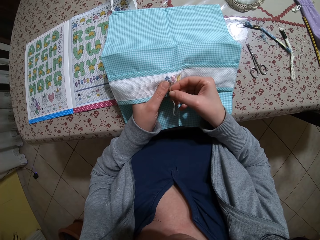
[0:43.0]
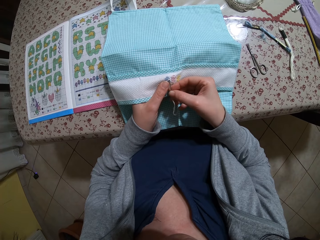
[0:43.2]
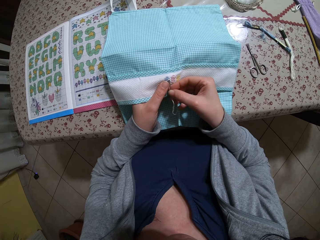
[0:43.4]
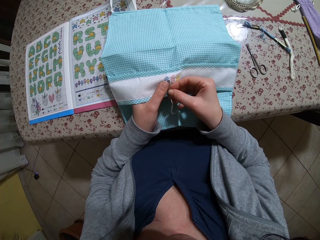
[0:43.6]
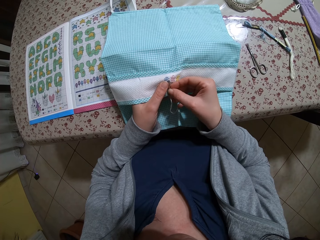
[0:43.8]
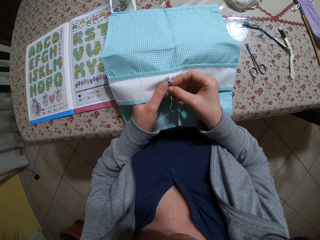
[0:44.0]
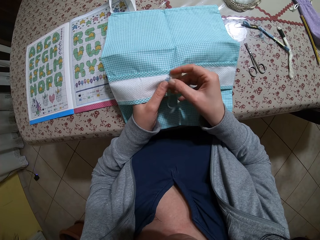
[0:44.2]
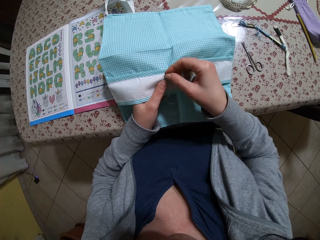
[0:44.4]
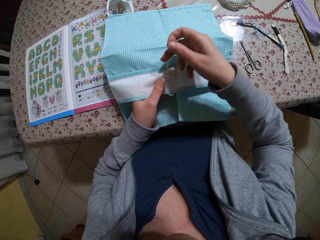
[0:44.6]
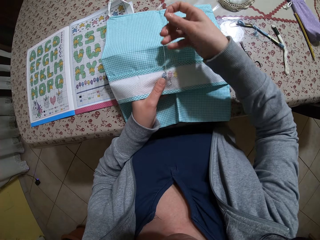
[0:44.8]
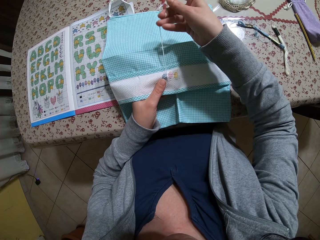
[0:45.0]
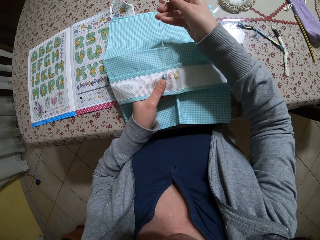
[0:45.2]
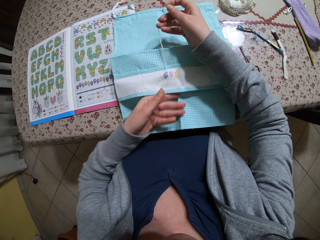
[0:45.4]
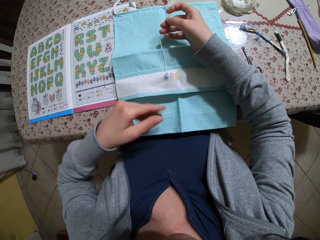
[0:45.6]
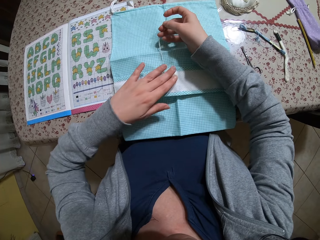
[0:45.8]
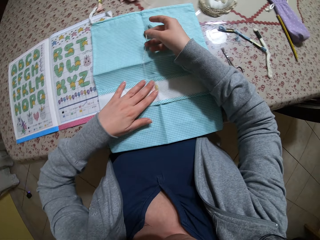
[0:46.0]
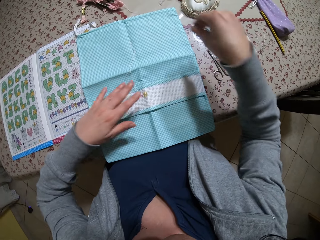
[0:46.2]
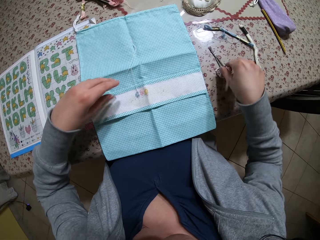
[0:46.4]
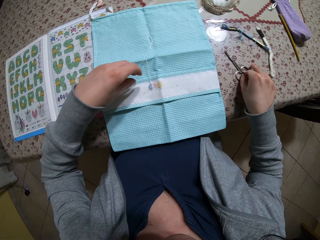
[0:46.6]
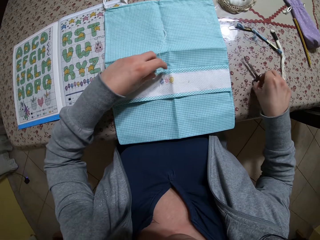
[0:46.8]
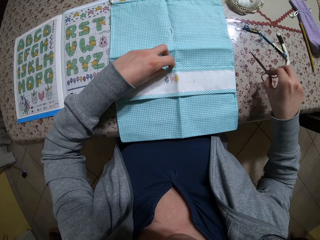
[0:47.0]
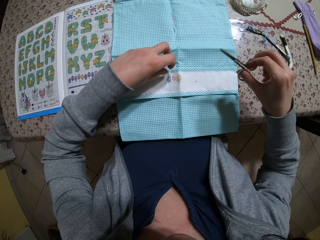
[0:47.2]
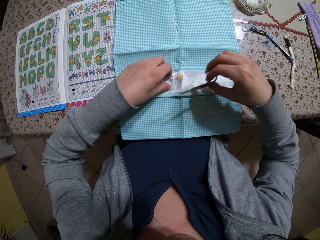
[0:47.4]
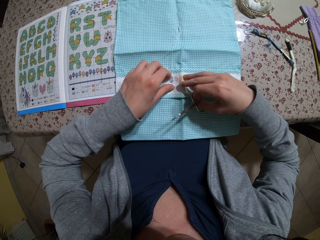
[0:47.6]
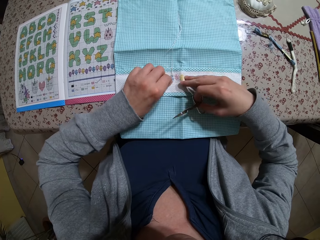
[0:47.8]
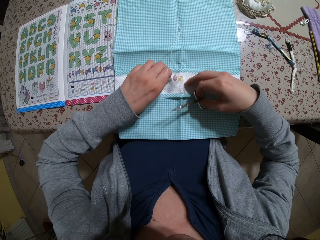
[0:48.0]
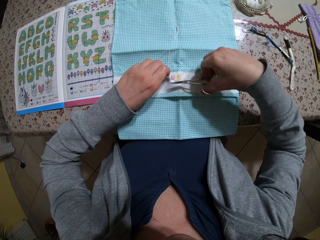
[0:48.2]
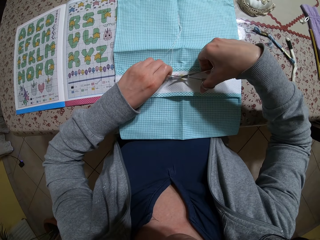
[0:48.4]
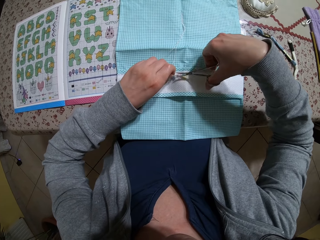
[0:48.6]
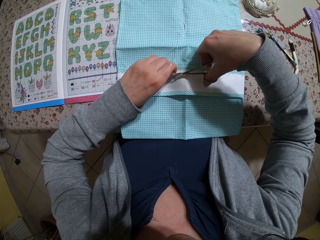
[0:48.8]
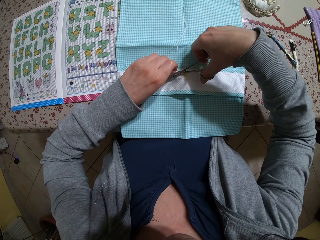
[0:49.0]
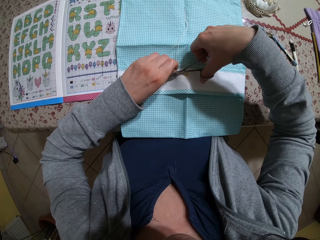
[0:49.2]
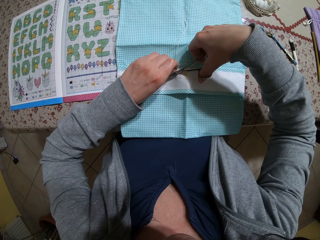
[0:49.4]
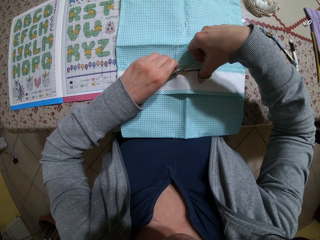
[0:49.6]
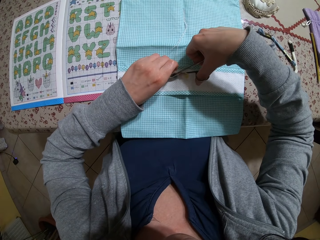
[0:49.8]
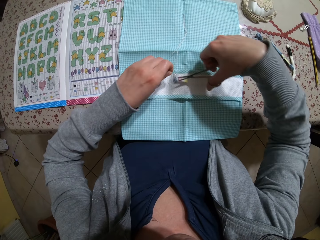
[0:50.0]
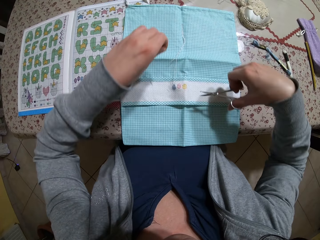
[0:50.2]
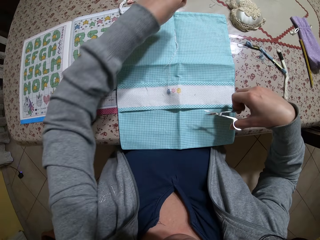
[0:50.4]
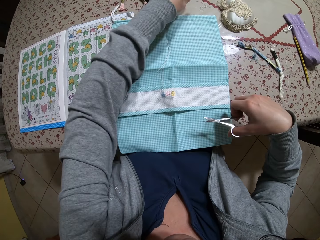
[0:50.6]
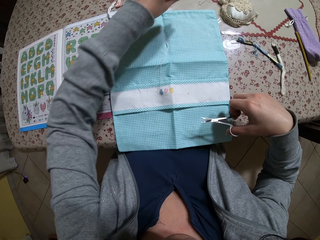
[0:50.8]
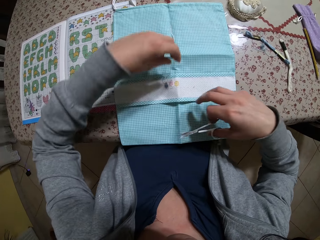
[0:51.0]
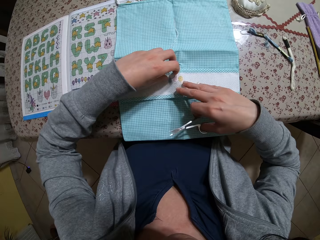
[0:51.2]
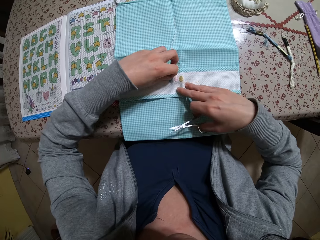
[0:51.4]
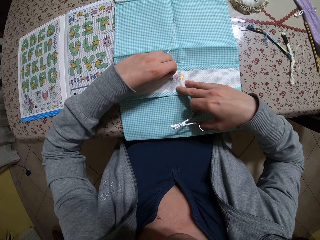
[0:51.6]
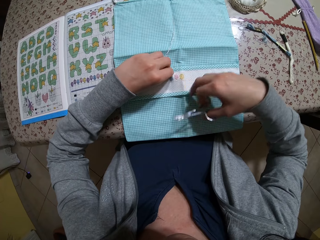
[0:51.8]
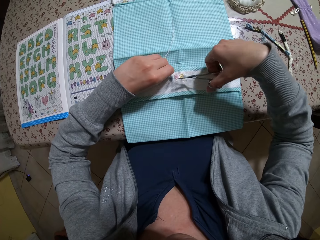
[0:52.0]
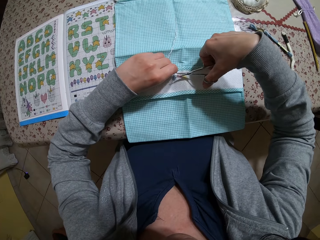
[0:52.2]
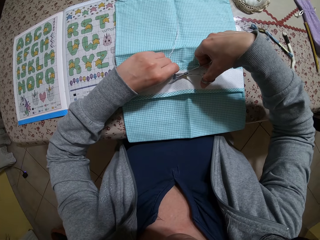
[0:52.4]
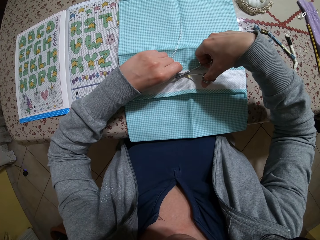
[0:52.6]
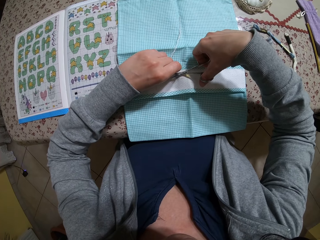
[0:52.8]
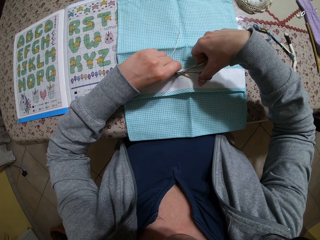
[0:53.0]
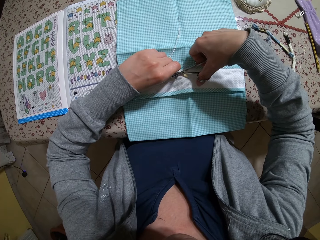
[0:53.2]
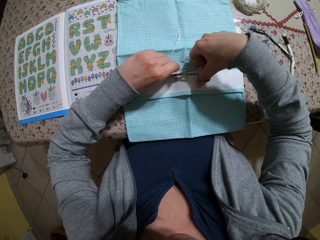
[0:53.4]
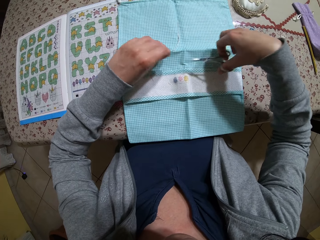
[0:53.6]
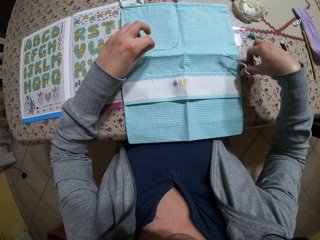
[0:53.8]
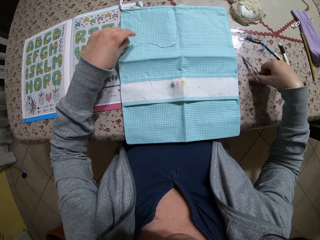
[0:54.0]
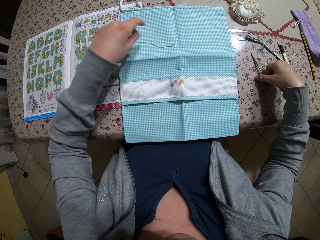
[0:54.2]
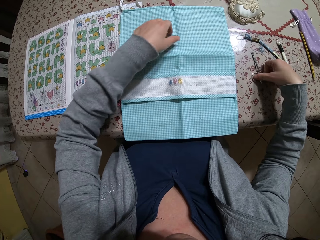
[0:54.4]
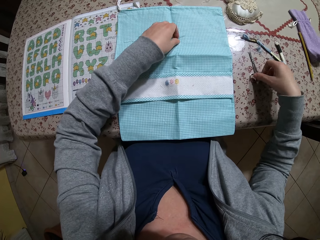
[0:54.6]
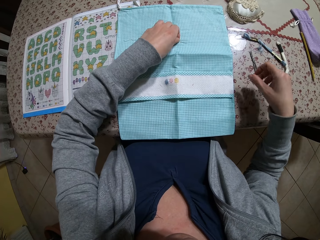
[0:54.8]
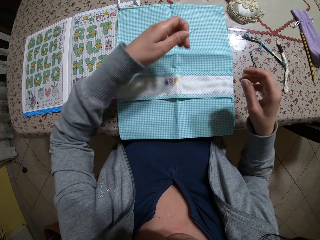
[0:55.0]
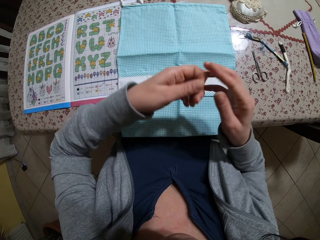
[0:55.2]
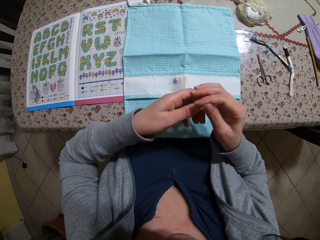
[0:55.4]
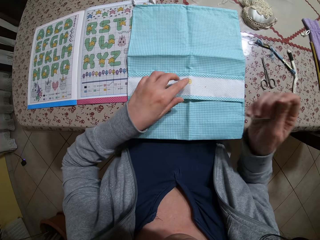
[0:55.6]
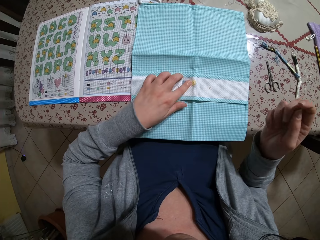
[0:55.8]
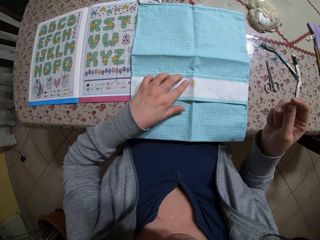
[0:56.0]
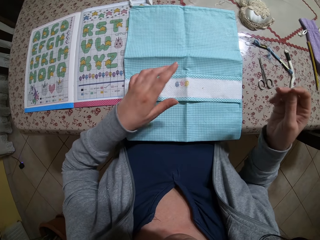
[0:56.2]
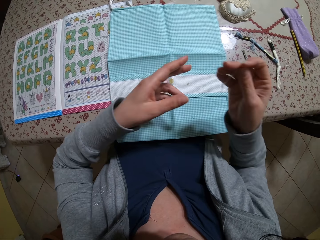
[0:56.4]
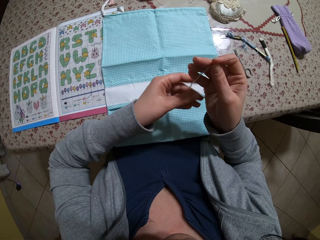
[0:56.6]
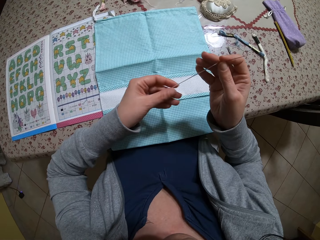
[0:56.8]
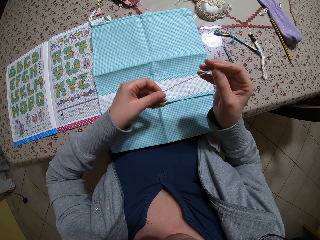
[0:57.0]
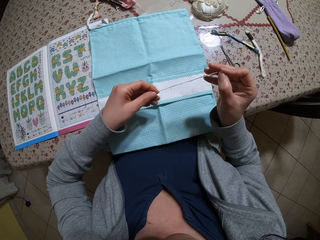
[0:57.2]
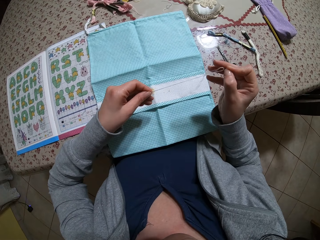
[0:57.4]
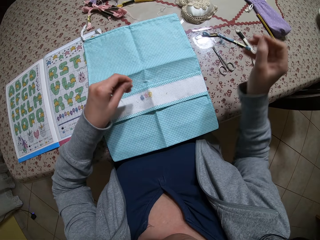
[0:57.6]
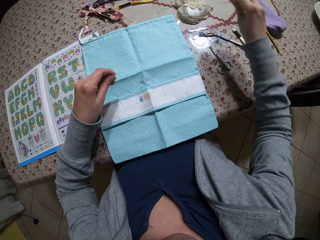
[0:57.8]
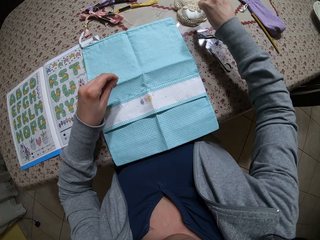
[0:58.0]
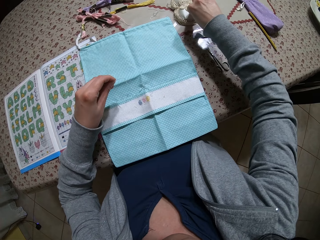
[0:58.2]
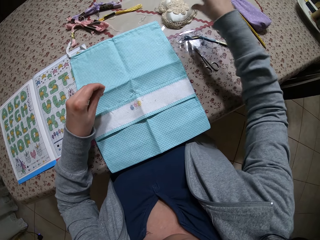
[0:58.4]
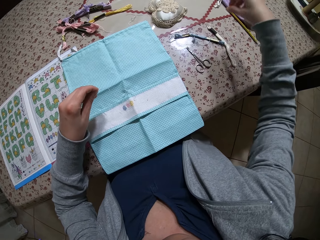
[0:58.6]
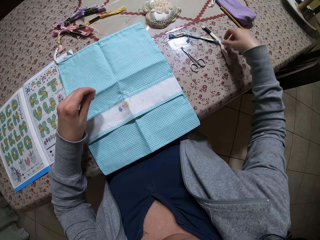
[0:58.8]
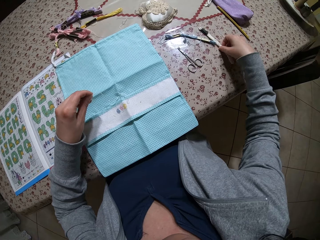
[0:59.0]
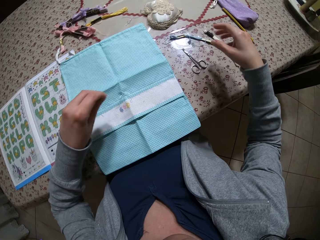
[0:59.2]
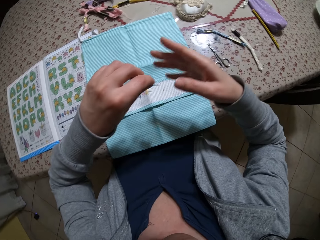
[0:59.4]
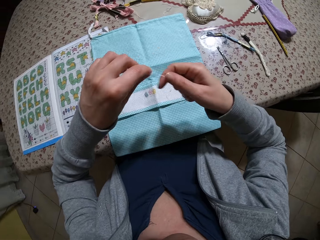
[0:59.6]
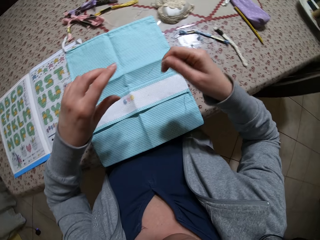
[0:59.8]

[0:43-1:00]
The camera wearer places her left hand on the cloth on the table. She drops the needle and thread in her right hand on the cloth on the table. She picks up a pair of scissors on the table with her right hand. She holds the thread in the cloth on the table with her left hand. She cuts the thread in the cloth on the table in her left hand with the pair of scissors in her right hand. She throws the piece of thread in her left hand on the table. She holds the thread in the cloth on the table with her left hand. She cuts the thread in the cloth on the table in her left hand with the pair of scissors in her right hand. She places the thread on the cloth. She drops the pair of scissors in her right hand on the table. She picks up the needle and thread on the cloth on the table with her left hand. She picks up the scissors from the cloth. She holds the needle and thread with her right hand. She places her left hand on the cloth on the table. She touches the decorative with her left hand finger. She holds the needle and thread with both hands. She stretches the thread with both hands. She removes the thread from the needle. She puts the needle and thread in the pin cushion on the table with her right hand. She moves a roll of thread on the table with her right hand.

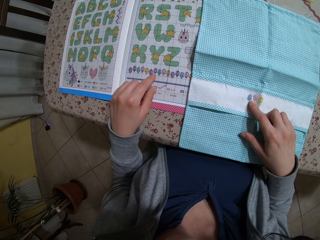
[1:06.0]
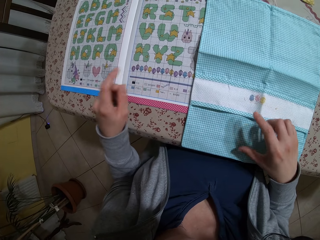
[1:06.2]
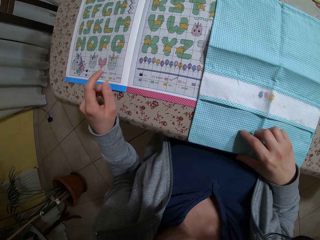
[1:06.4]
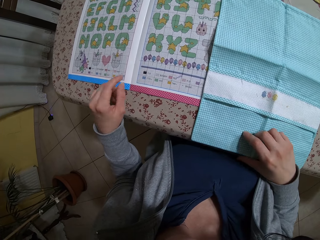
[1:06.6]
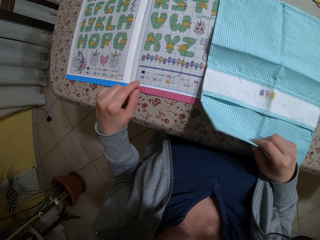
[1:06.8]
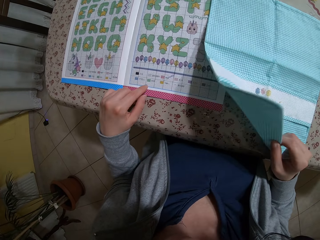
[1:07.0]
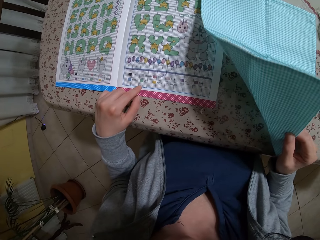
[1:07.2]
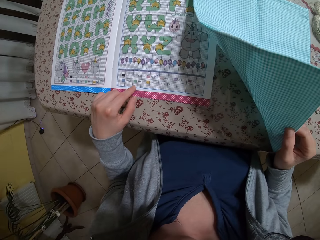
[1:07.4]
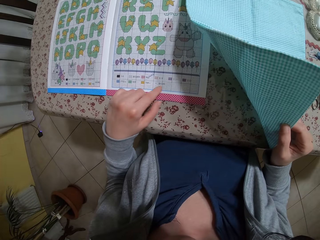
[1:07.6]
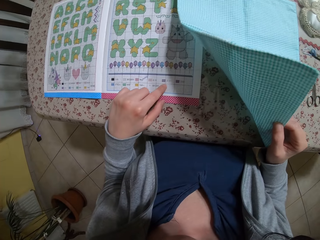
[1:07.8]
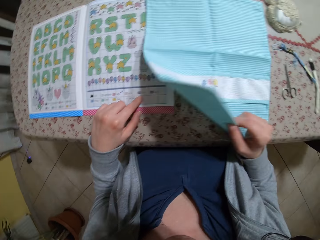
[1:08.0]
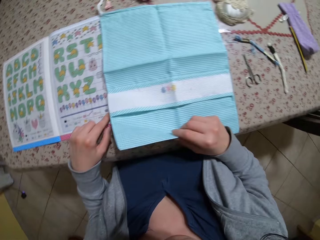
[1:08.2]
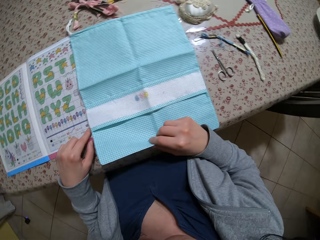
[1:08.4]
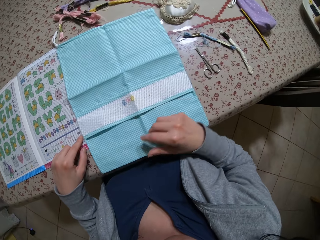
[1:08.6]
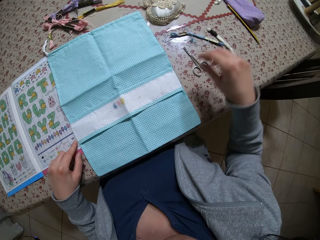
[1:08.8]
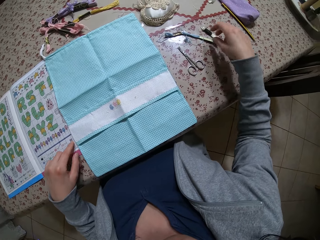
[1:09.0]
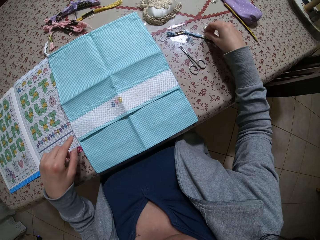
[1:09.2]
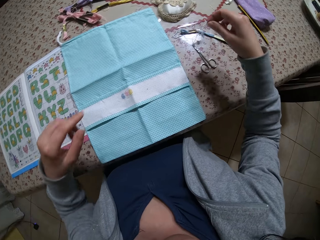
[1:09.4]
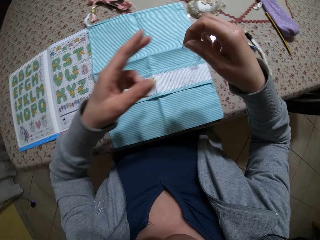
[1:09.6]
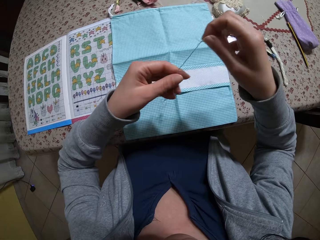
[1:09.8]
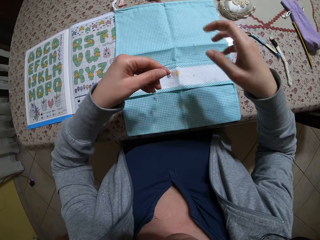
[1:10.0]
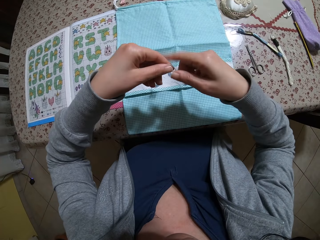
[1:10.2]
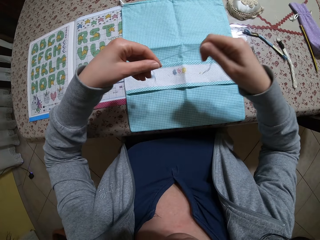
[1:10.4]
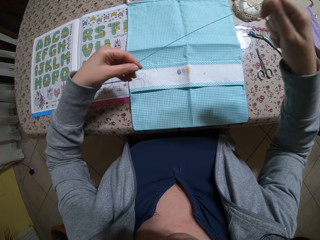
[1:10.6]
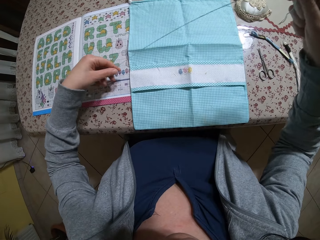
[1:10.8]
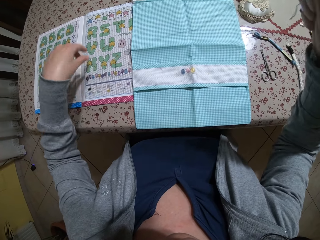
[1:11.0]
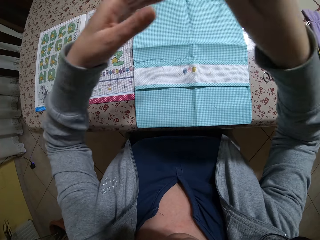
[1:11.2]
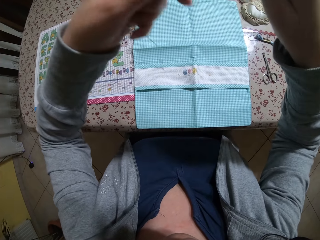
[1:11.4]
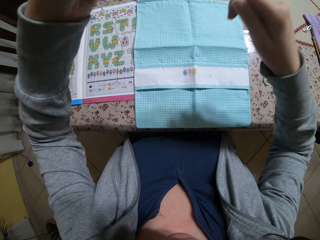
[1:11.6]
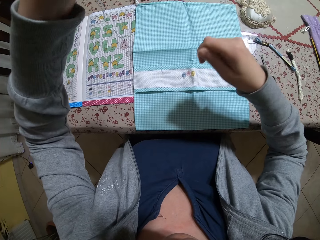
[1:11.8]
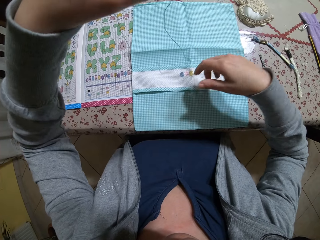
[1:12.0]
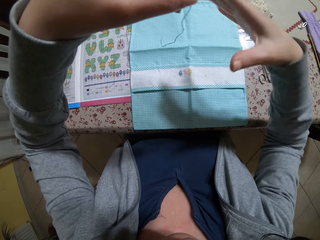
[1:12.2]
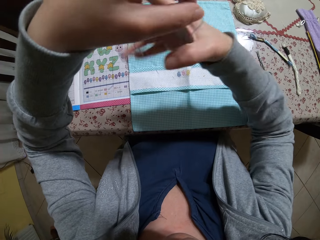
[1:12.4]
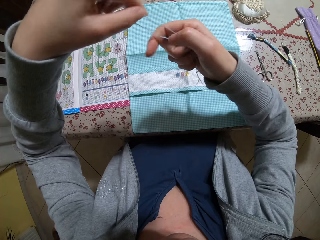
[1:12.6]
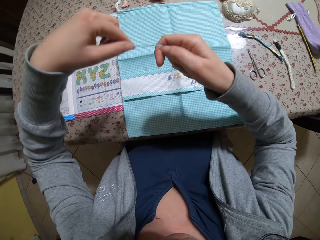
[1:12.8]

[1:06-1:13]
The camera wearer lifts the edge of the cloth on the table with her right hand. She turns the cloth on the table. She places the cloth on the table with her right hand. She picks up a piece of thread from the table with her right hand. She straightens the piece of thread with both hands. She holds the thread with both hands. She stretches the thread.
